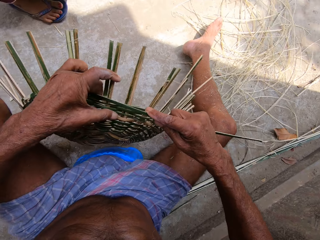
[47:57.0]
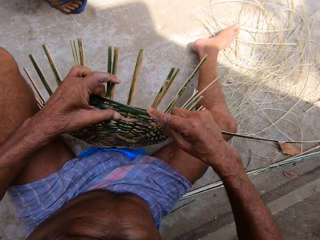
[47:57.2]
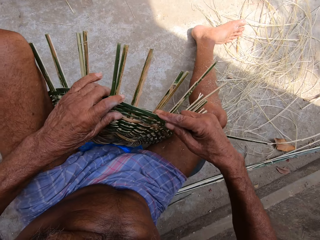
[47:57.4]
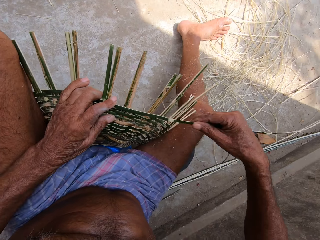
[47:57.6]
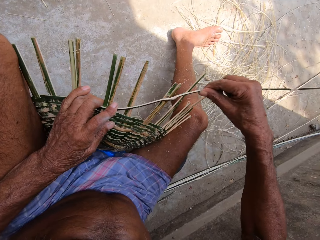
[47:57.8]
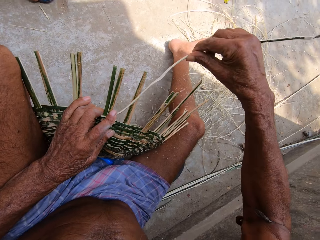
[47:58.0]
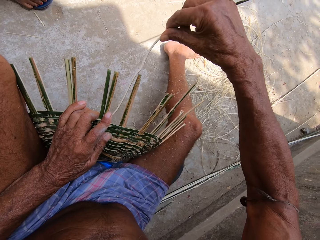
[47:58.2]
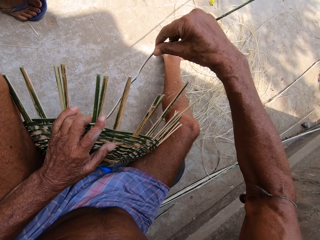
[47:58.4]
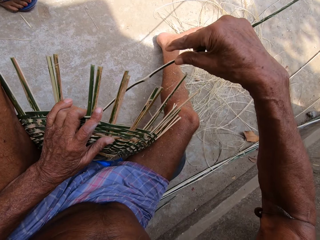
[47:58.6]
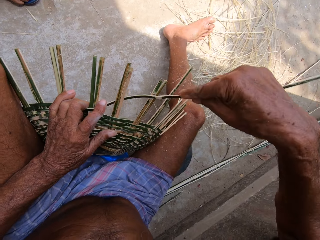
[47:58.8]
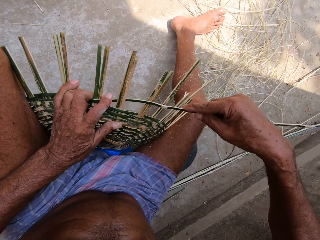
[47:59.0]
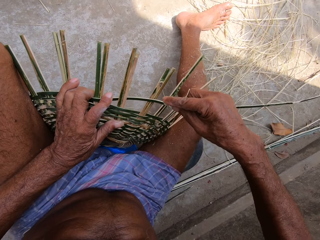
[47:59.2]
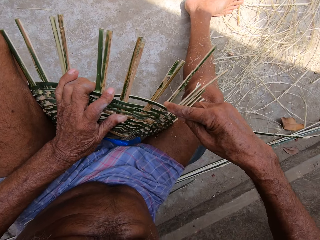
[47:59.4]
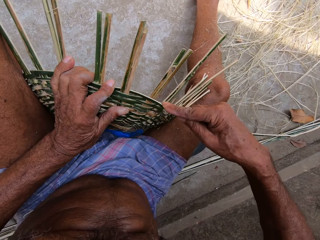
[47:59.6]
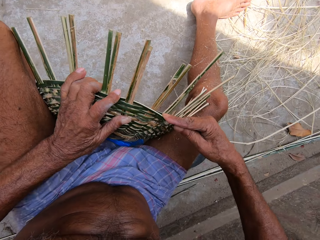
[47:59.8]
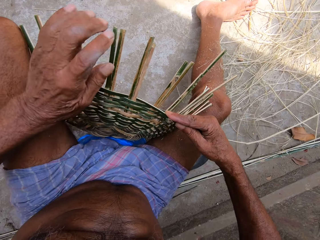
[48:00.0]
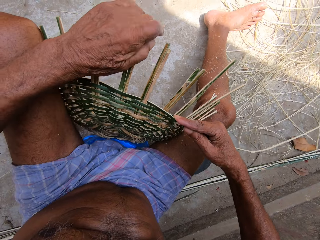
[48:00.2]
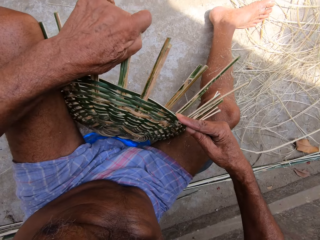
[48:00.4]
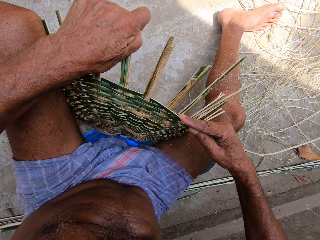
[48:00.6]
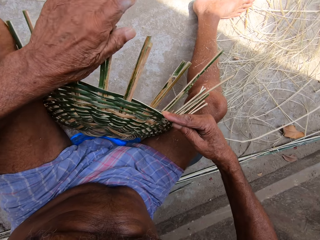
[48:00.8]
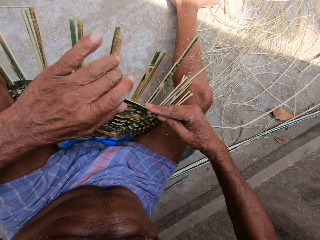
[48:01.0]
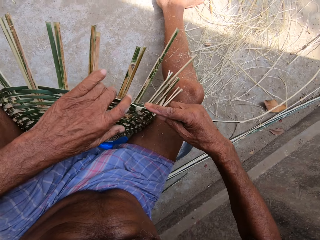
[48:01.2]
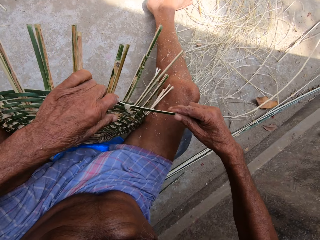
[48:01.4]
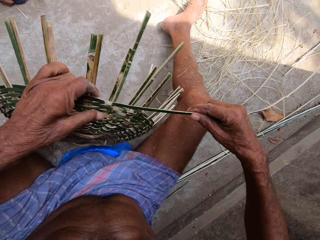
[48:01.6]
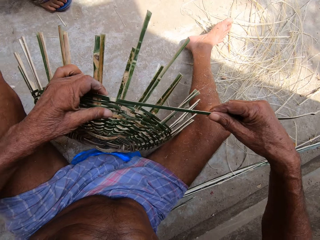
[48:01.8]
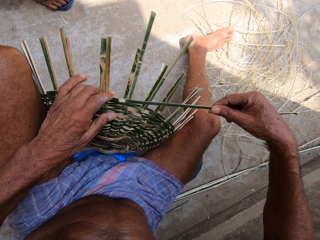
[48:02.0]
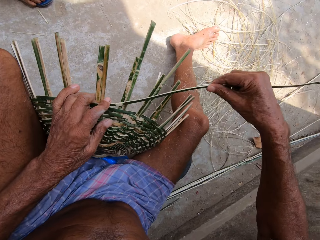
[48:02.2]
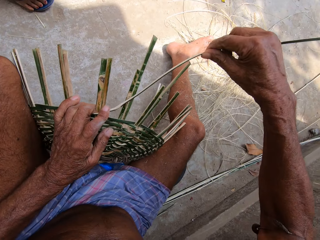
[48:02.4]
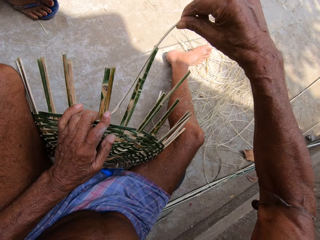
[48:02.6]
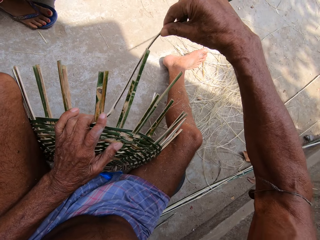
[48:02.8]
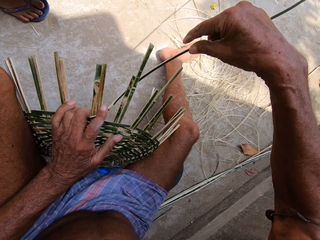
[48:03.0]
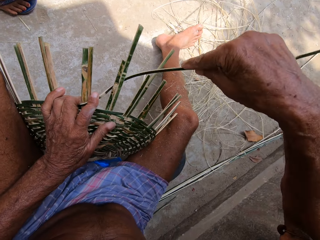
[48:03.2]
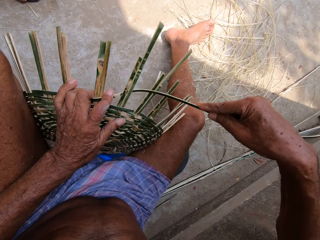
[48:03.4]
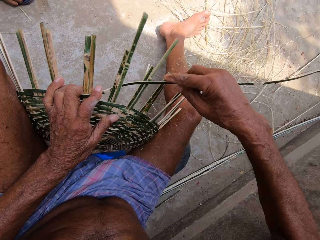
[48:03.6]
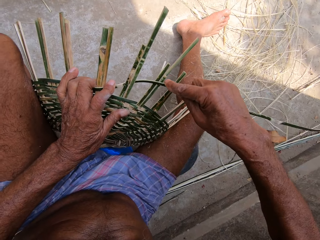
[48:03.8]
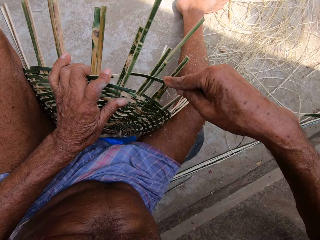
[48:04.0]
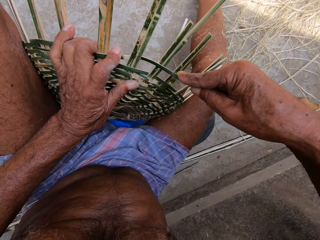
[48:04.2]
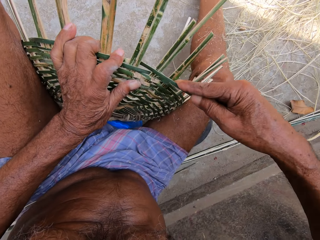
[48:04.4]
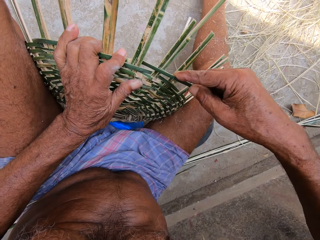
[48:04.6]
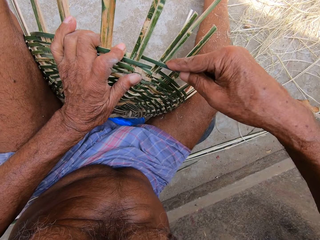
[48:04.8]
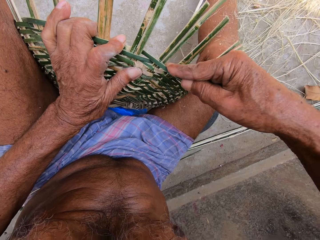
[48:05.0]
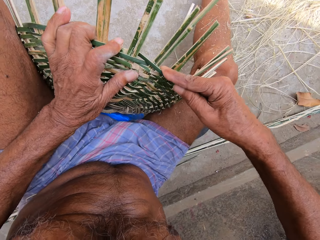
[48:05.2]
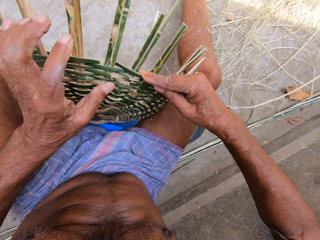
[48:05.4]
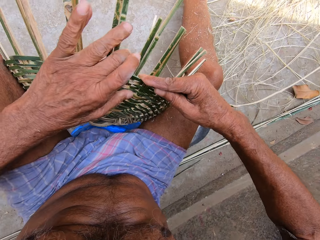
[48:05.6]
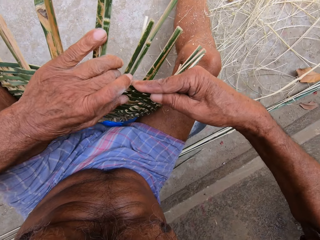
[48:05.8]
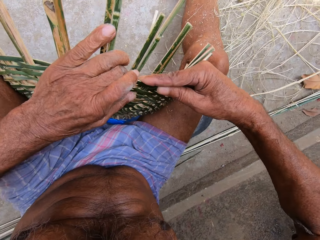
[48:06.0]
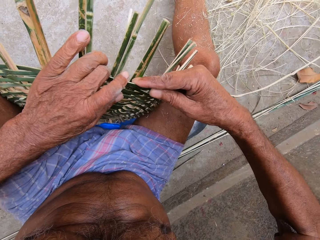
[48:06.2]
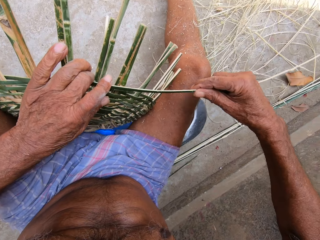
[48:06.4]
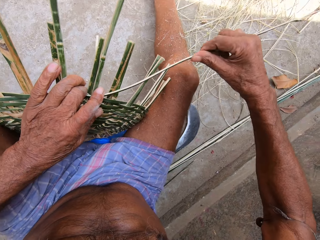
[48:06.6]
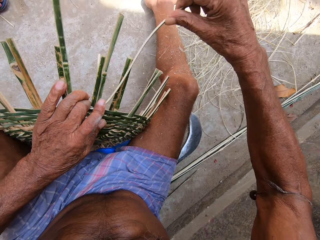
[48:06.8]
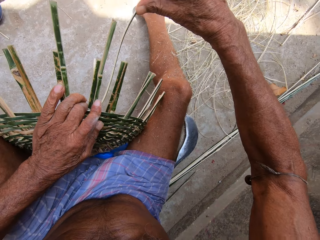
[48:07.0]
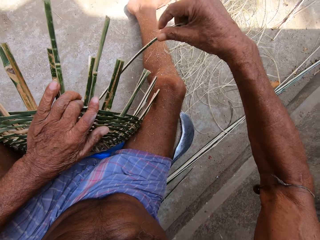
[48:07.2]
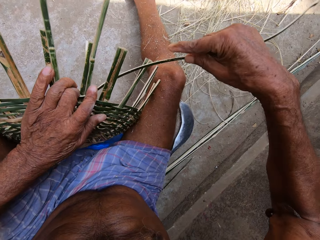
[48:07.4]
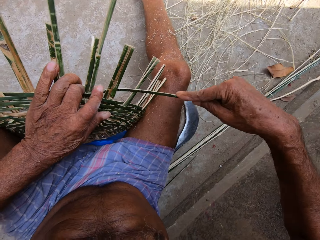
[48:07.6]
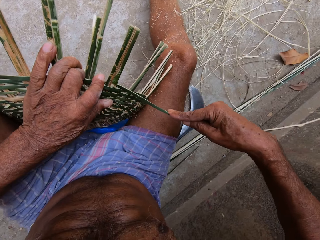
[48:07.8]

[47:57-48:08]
The camera wearer weaves the basket with the bamboo strip in both hands. He weaves the basket again. He bends bamboo strips of the basket with his left hand. He turns the basket with his left hand. He weaves the basket with the bamboo strip in both hands. He weaves the basket again.

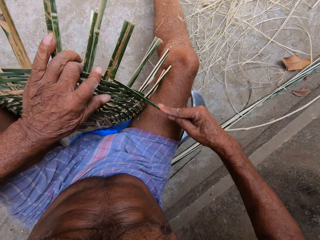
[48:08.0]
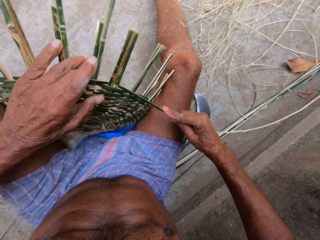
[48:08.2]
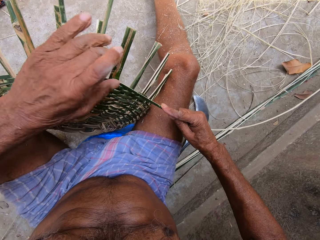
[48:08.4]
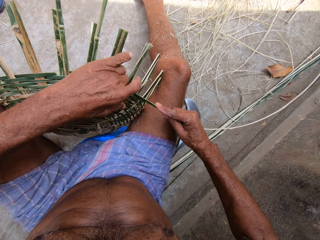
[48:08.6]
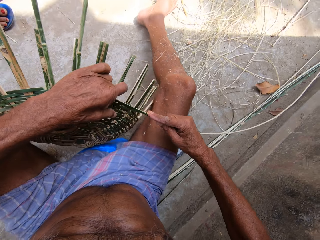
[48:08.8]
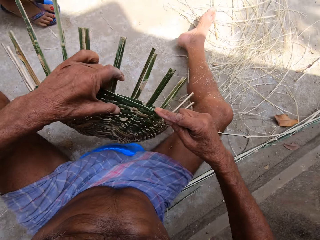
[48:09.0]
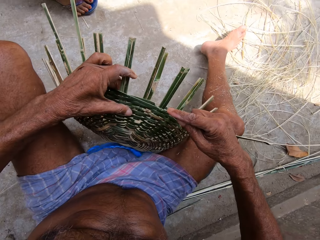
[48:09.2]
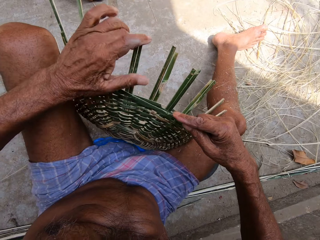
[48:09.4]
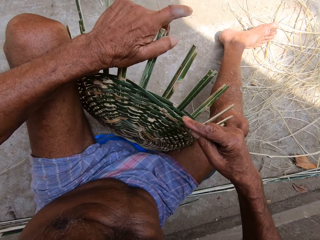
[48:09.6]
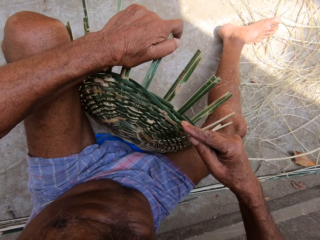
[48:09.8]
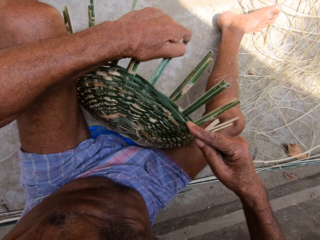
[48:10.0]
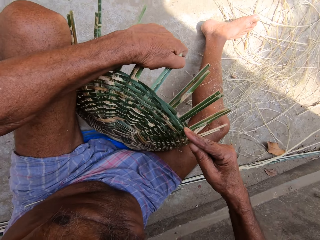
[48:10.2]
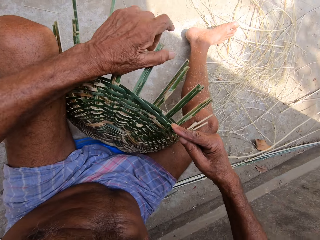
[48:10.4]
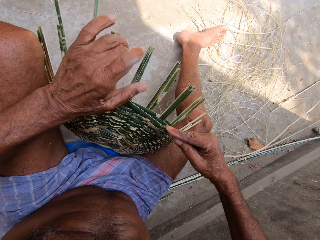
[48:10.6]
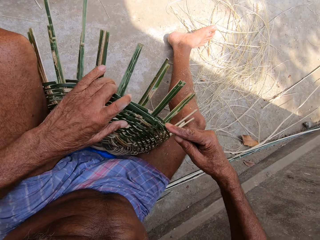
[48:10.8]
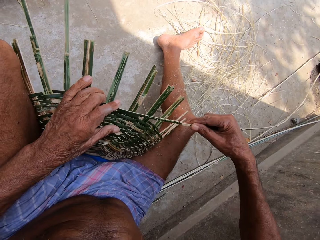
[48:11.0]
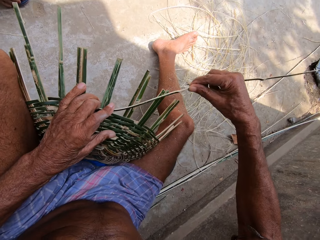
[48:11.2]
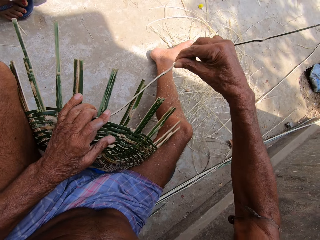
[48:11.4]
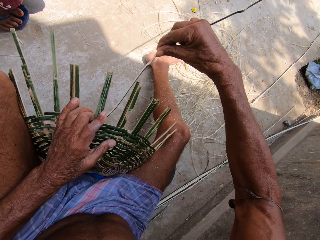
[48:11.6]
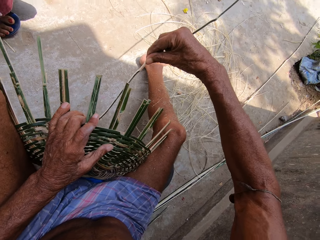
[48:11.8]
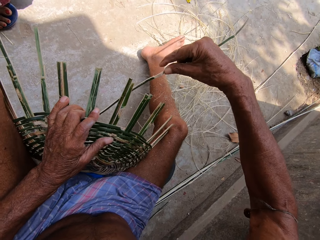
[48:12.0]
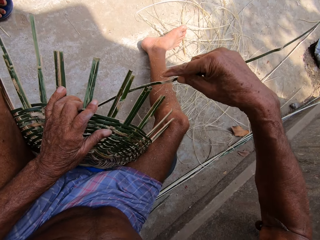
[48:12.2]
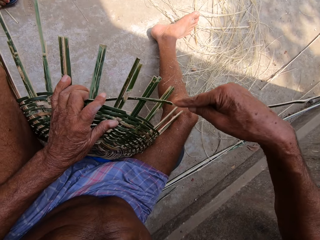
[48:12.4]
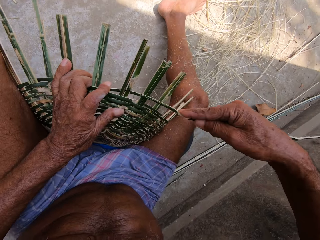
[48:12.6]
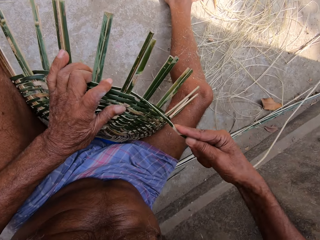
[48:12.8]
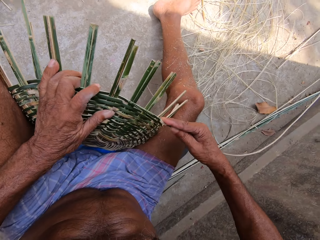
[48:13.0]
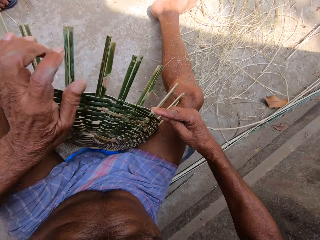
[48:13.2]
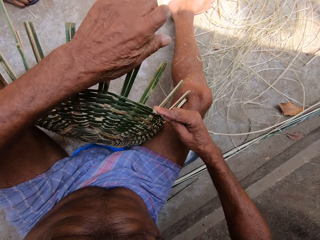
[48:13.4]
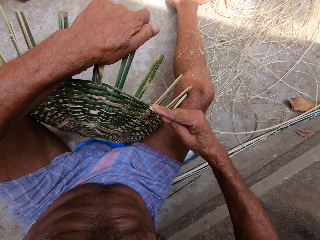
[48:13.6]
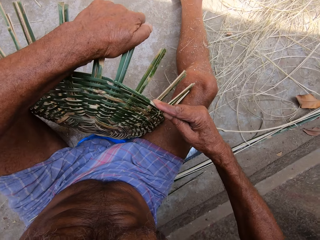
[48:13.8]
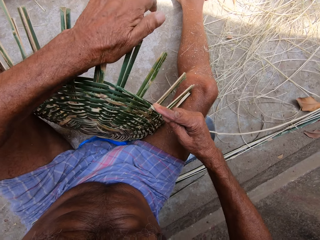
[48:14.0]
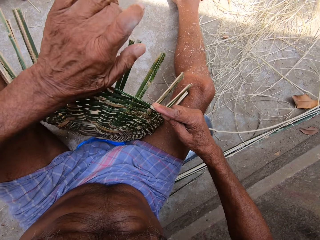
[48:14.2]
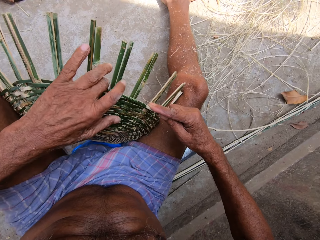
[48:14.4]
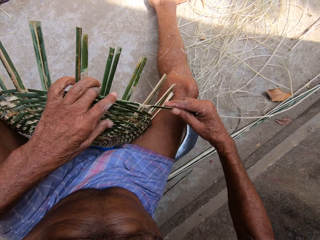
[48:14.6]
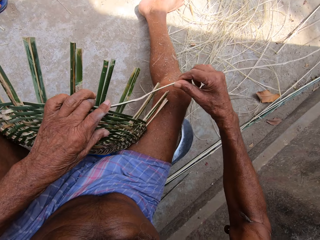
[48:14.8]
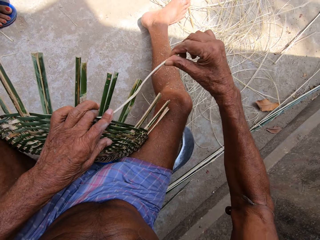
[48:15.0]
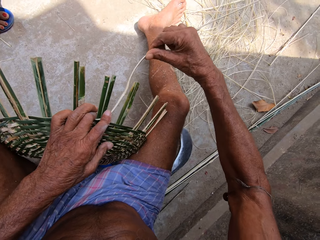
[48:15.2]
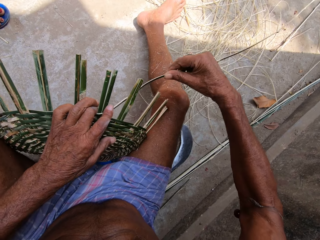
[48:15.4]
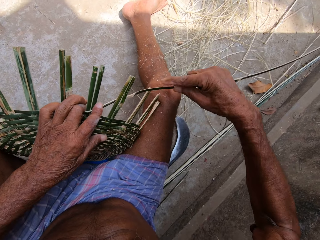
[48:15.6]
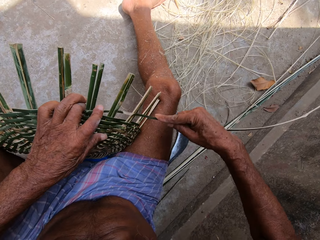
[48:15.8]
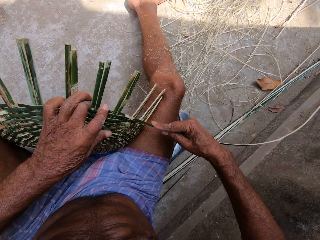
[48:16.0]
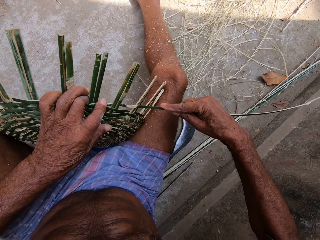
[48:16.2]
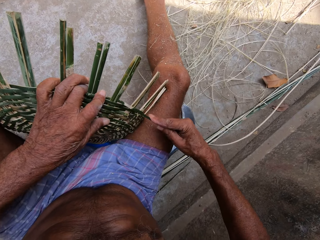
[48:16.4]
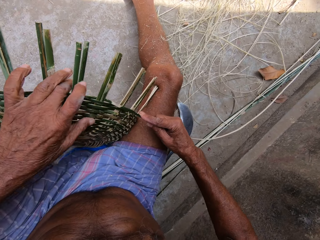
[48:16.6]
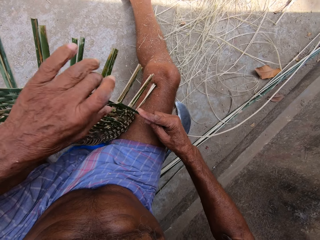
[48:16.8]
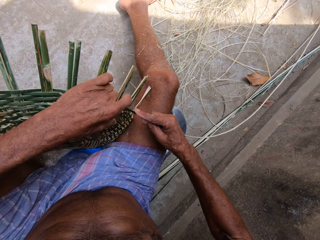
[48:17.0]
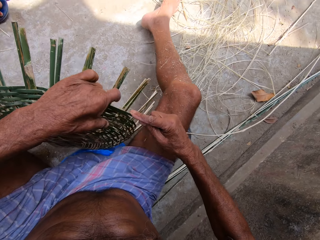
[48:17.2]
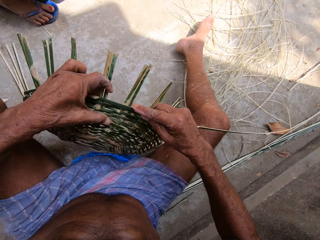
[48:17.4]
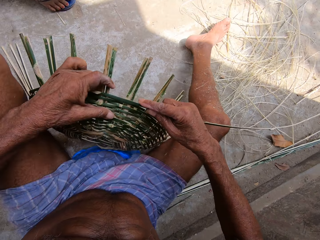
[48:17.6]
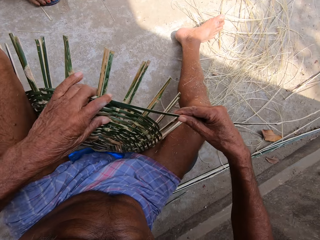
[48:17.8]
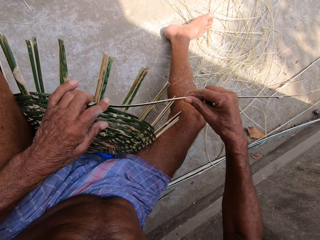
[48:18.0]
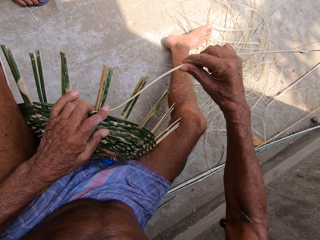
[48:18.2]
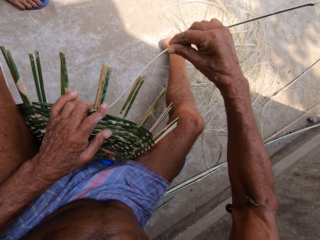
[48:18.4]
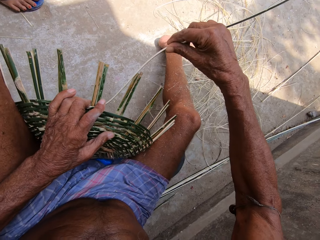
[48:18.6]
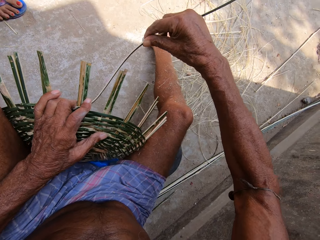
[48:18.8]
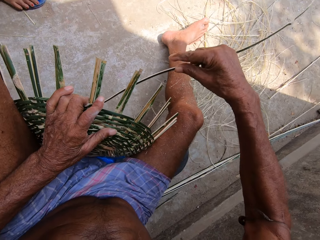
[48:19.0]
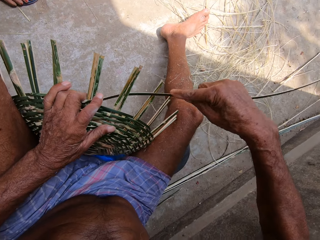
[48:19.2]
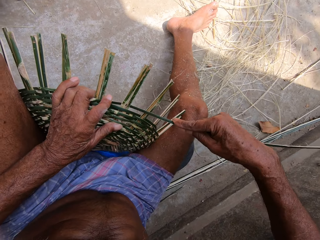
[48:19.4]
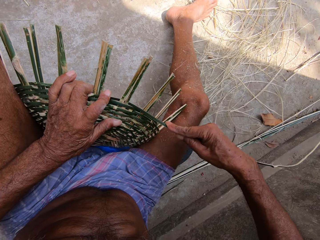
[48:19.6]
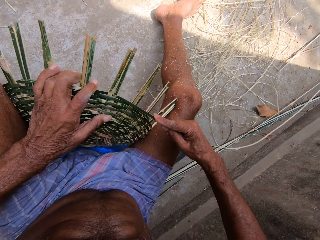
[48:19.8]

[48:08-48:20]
The camera wearer weaves the basket with the bamboo strip in both hands. He bends bamboo strips of the basket with his left hand. He weaves the basket with the bamboo strip in both hands. He bends bamboo strips of the basket with his left hand. He weaves the basket with the bamboo strip in both hands. He turns the basket with his left hand. He weaves the basket with the bamboo strip in both hands.
